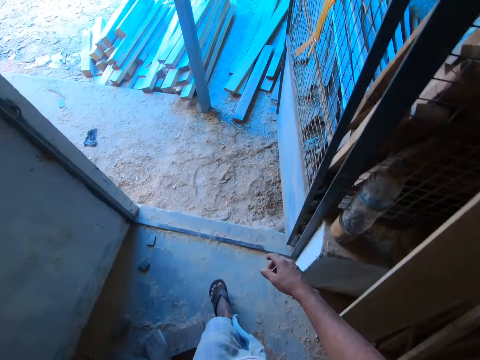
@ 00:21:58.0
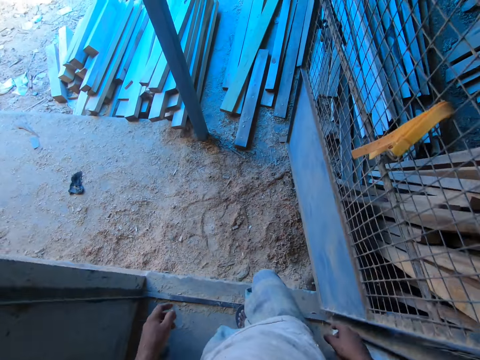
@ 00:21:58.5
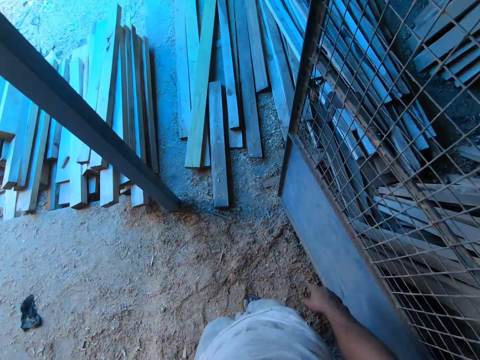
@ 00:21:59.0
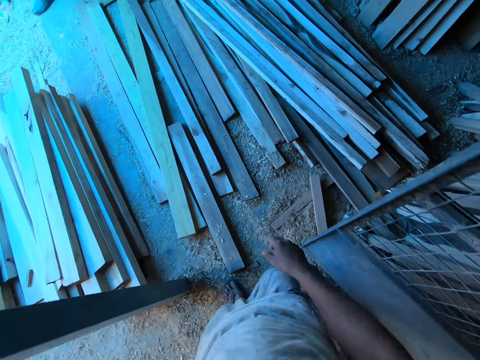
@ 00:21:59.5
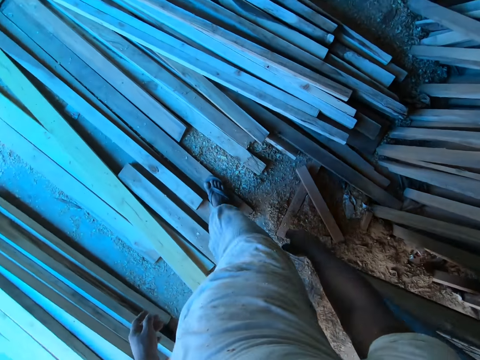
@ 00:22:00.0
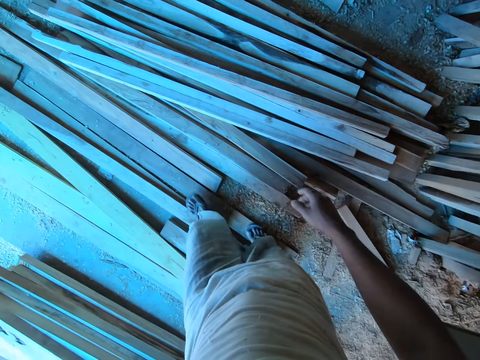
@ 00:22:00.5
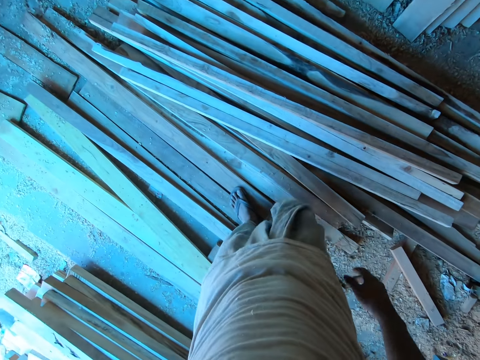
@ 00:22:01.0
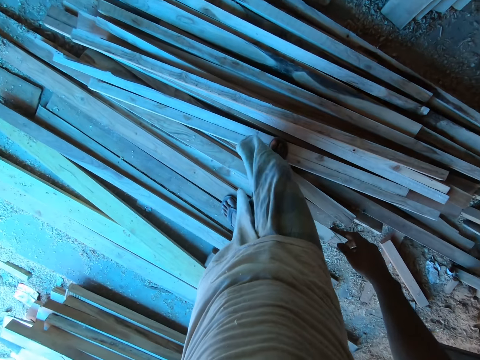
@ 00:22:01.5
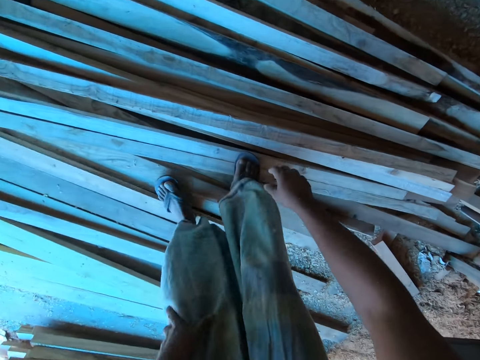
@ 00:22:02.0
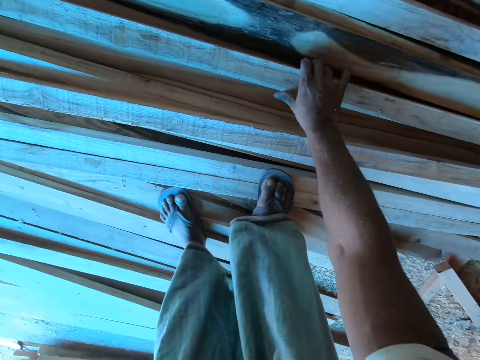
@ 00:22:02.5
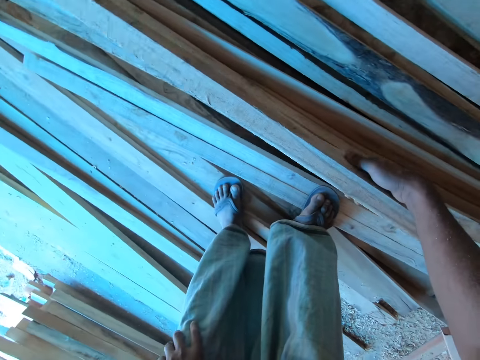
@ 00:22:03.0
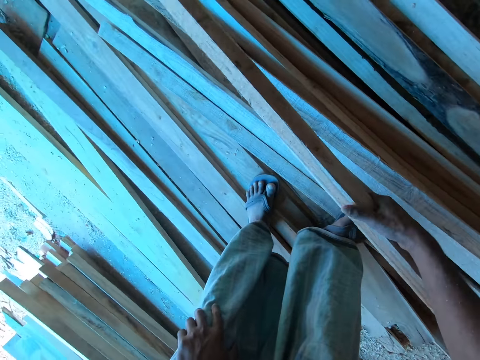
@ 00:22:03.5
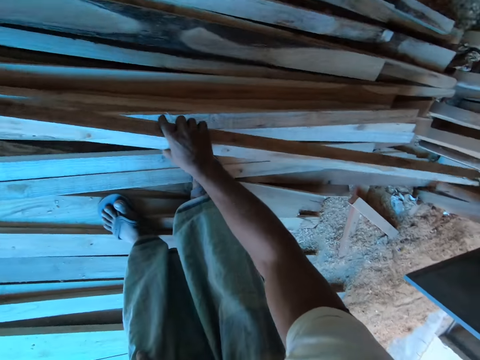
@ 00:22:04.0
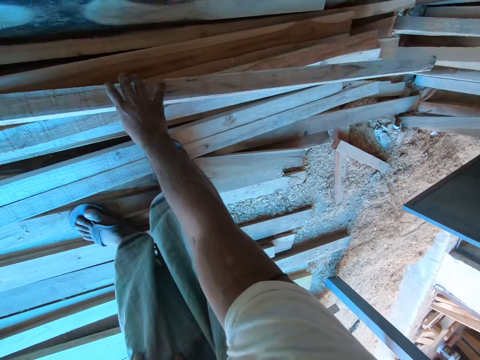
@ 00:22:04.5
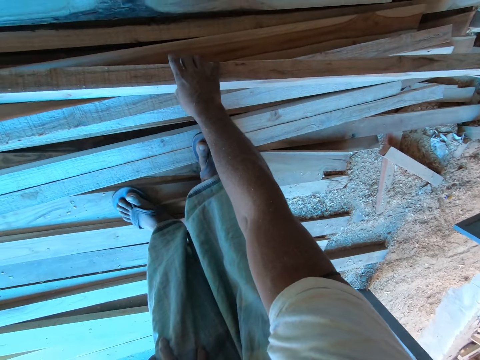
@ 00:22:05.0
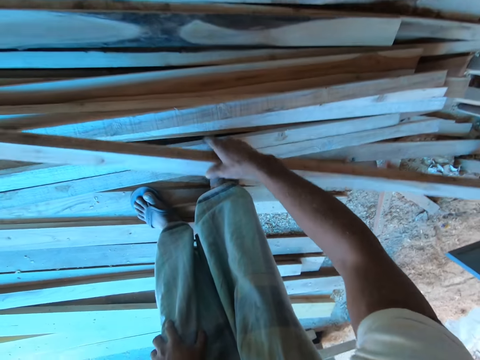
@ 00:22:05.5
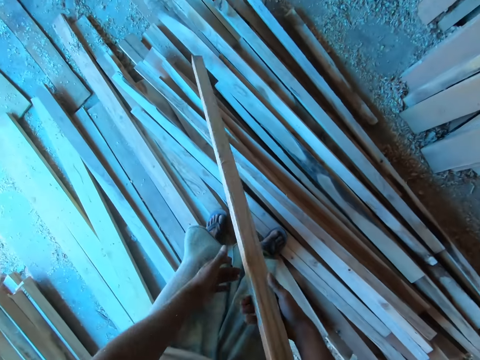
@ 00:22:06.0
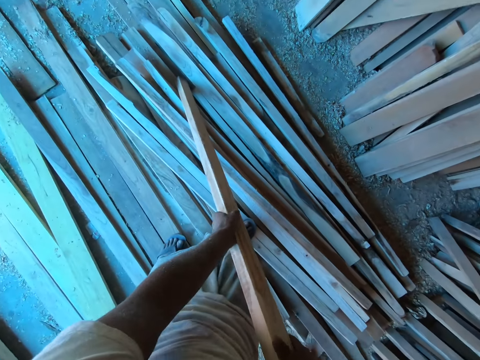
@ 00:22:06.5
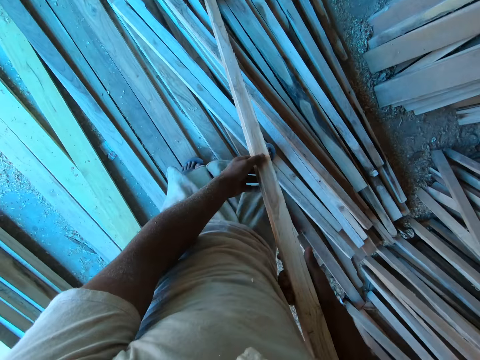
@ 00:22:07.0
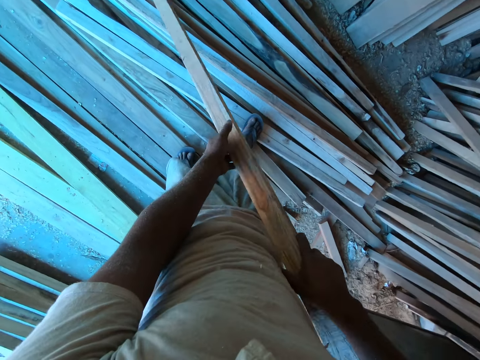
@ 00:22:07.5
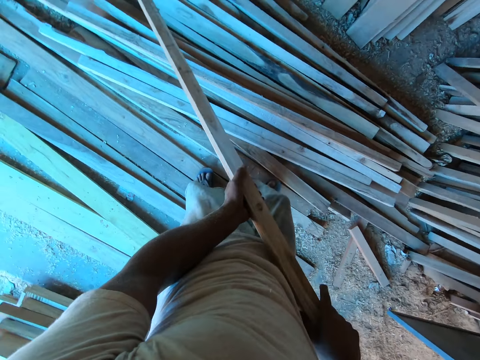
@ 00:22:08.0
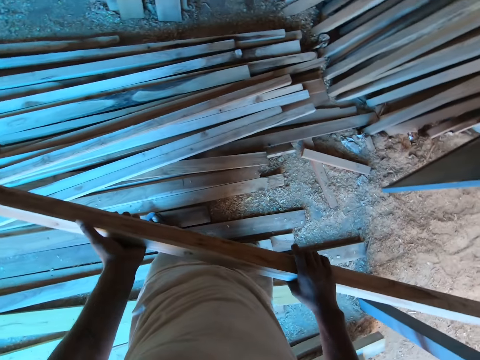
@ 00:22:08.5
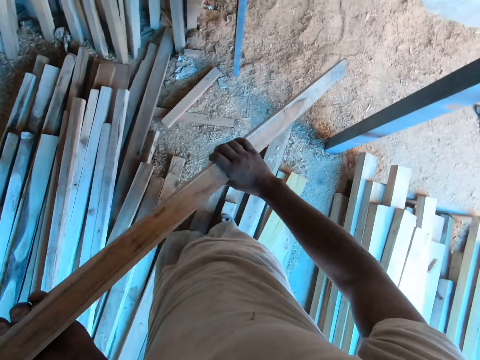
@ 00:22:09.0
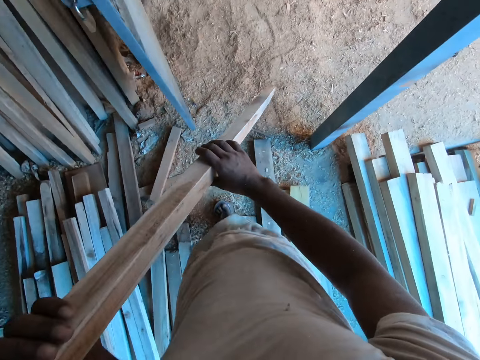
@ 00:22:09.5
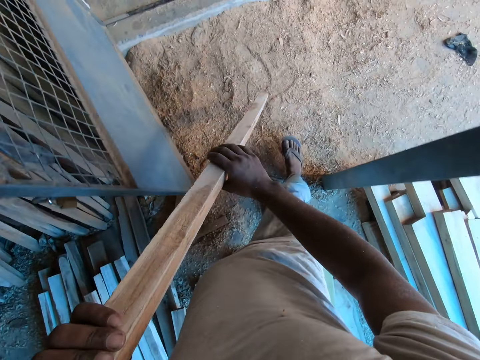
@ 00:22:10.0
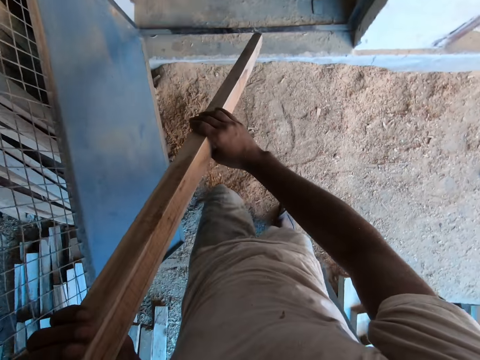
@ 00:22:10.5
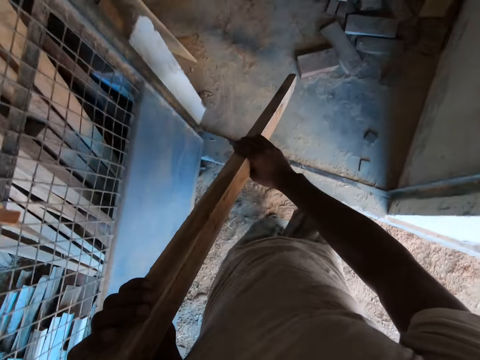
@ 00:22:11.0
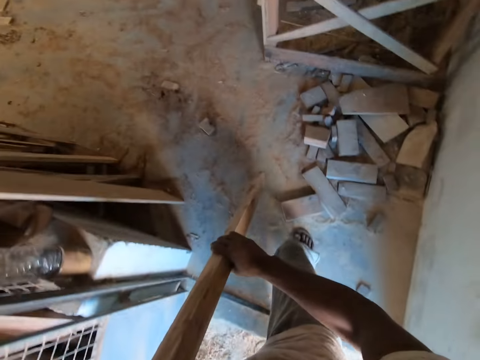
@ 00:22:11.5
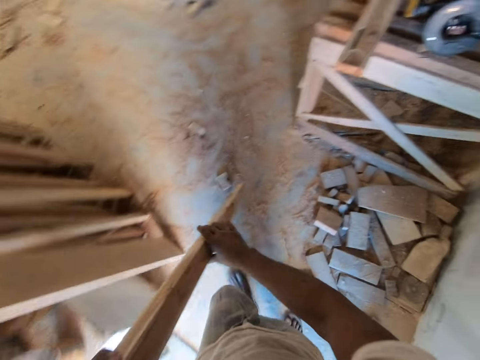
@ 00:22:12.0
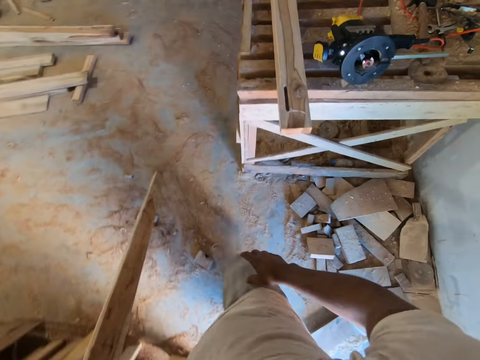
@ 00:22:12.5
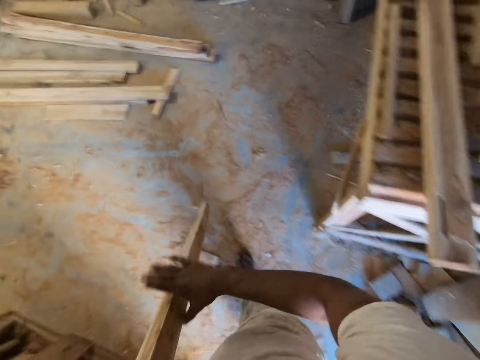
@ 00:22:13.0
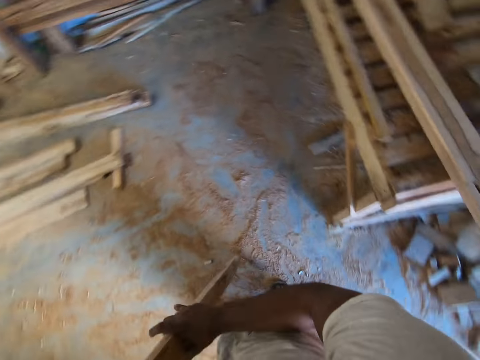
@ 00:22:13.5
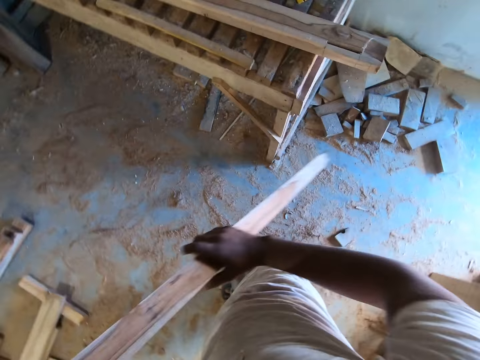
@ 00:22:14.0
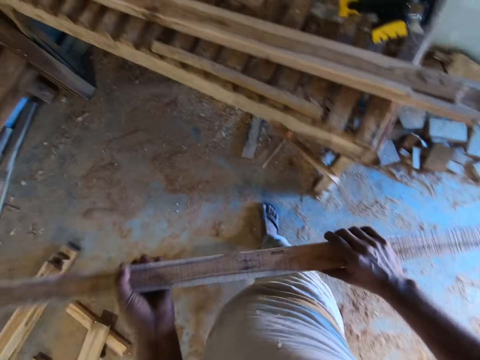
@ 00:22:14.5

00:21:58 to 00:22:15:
The camera wearer walks out of the workshop. He picks up a plank of wood from a pile of wood planks on the ground with his right hand. He places the plank of wood on the pile of wood planks on the ground with his right hand. He lifts the plank of wood from the pile of wood planks on the ground with his right hand. He holds the plank of wood with both hands and adjusts the plank of wood in both hands. He carries the plank of wood with both hands. He walks back into the workshop. He carries the plank of wood with his left hand. He carries the plank of wood with both hands.

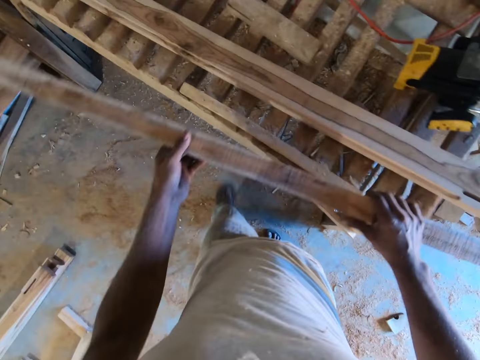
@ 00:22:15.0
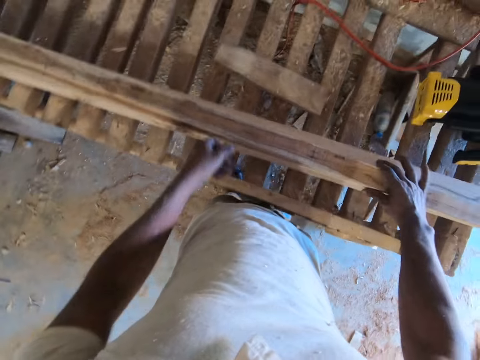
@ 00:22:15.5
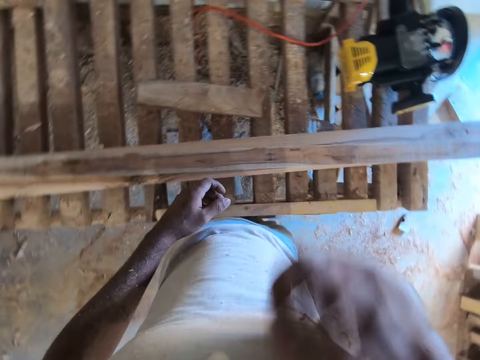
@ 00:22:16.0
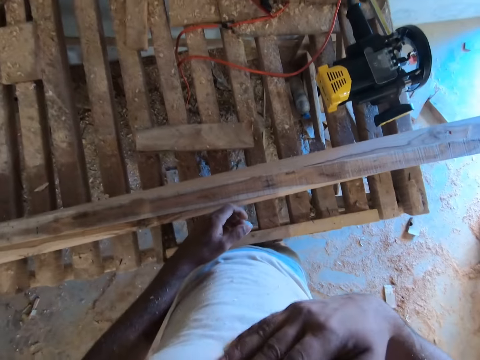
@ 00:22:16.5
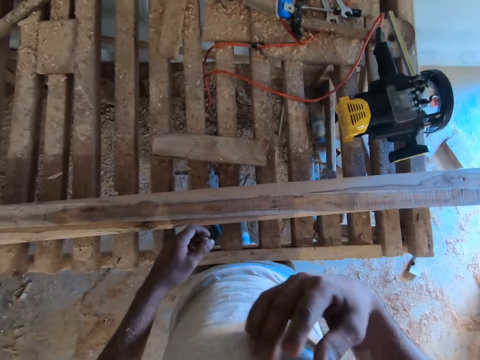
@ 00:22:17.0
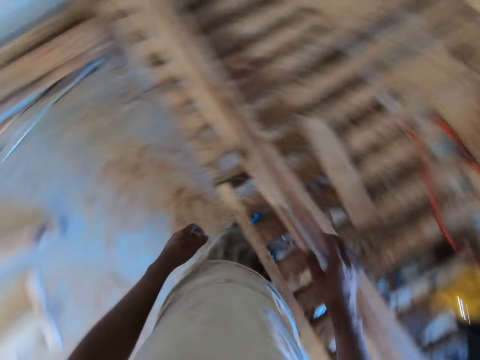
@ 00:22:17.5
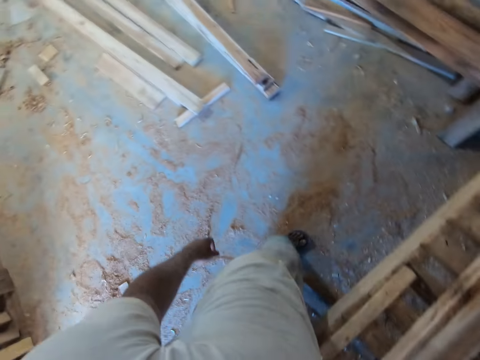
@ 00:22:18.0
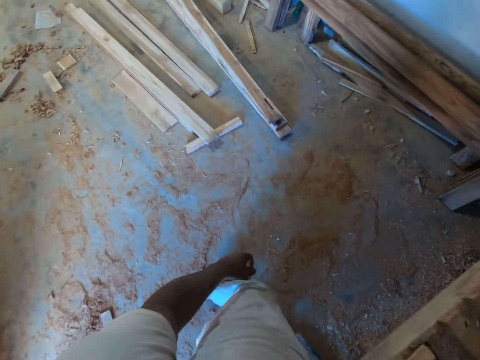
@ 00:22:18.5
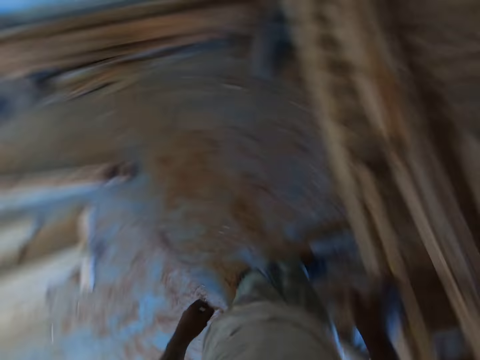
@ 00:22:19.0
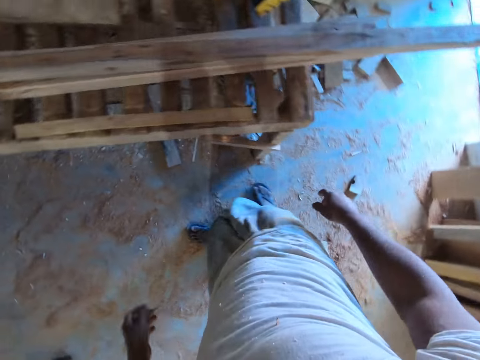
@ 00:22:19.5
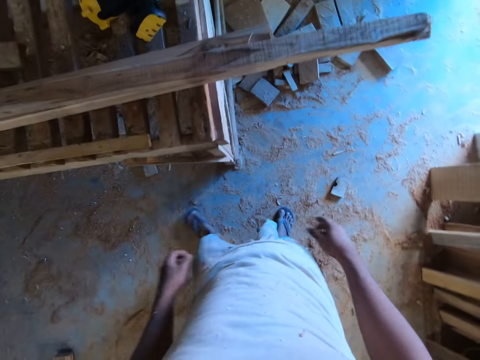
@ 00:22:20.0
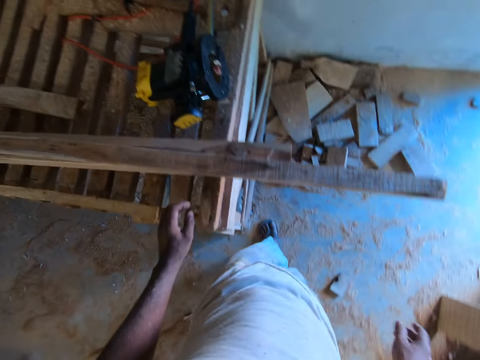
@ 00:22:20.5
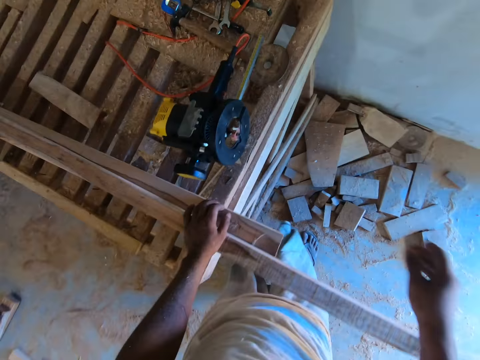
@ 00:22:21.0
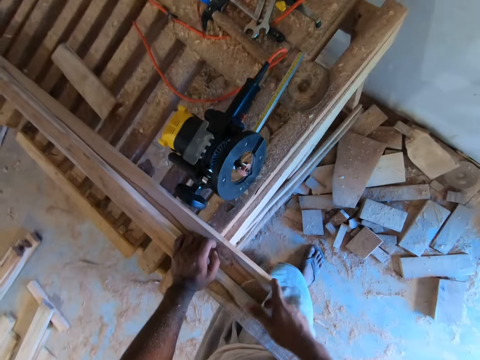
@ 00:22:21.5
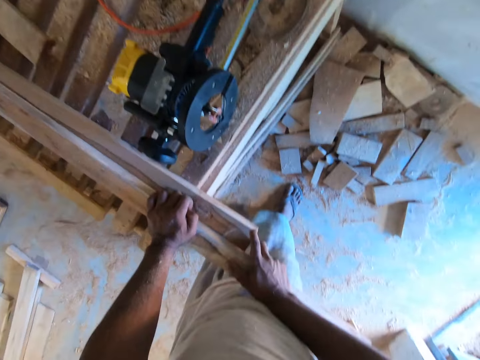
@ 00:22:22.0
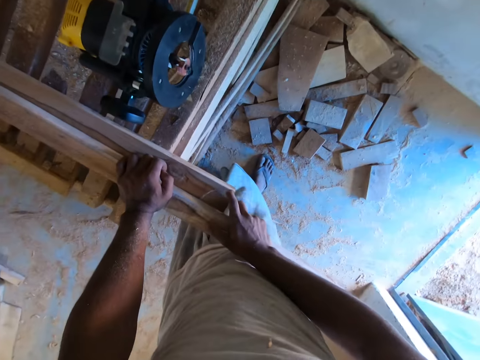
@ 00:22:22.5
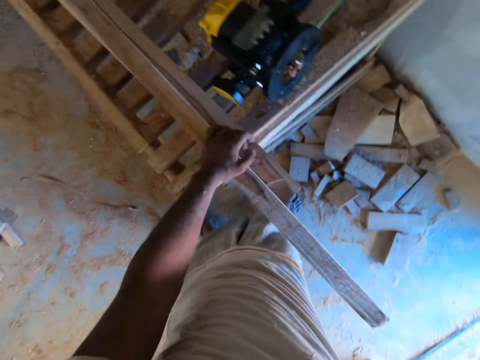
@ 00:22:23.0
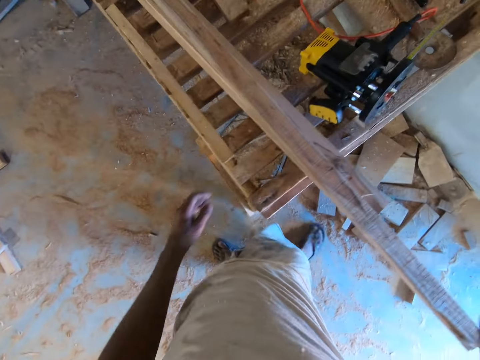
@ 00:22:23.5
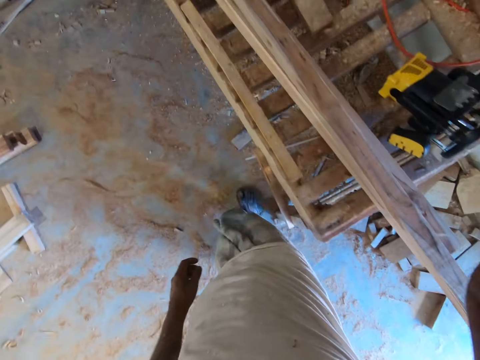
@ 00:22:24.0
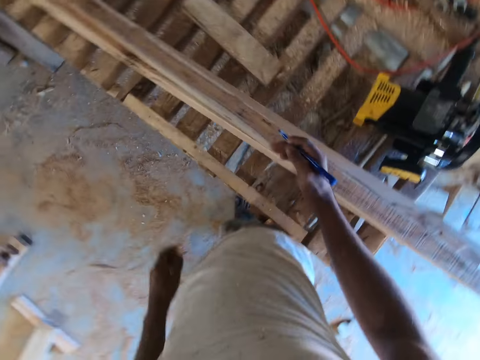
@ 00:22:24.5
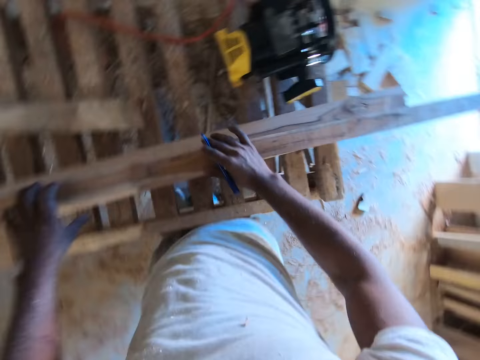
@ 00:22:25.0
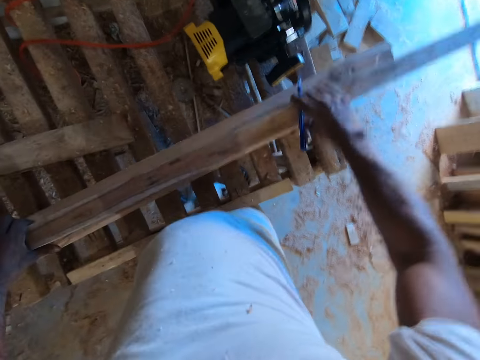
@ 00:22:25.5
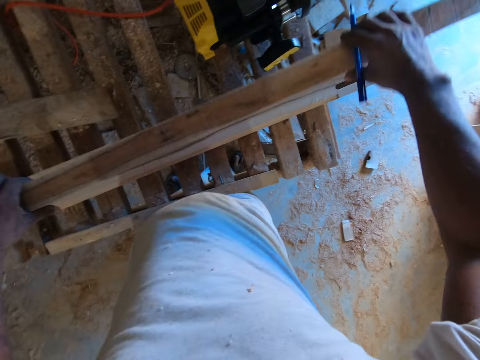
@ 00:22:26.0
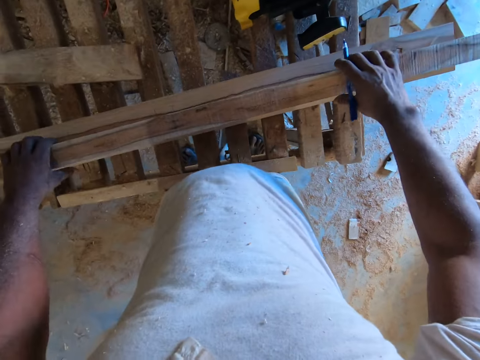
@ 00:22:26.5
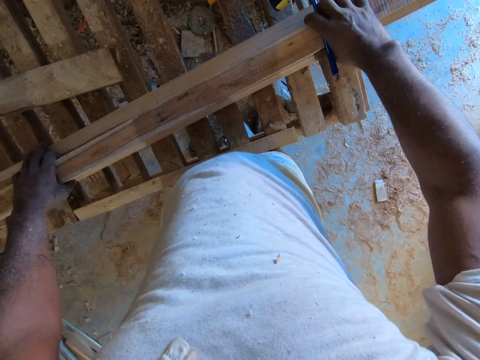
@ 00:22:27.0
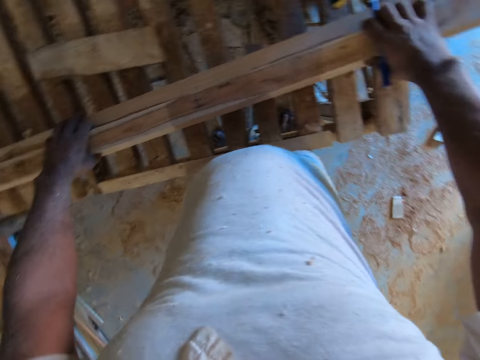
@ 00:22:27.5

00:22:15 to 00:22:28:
The camera wearer places the plank of wood on the plank of wood on the wooden frame with both hands. He touches his face. He places his right hand on the planks of wood on the wooden frame. He looks around. He places his left hand on the planks of wood on the wooden frame. He places his right hand on the planks of wood on the wooden frame. He touches the timber. He places his right hand on the planks of wood on the wooden frame. He moves his right hand on the planks of wood on the wooden frame. He places his left hand on the planks of wood on the wooden frame. He lifts the plank of wood from the plank of wood on the wooden frame with both hands. He drops the plank of wood on the plank of wood on the wooden frame with both hands.
